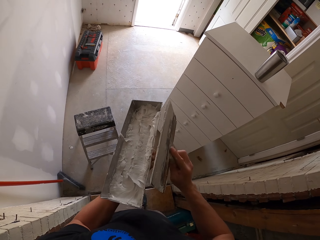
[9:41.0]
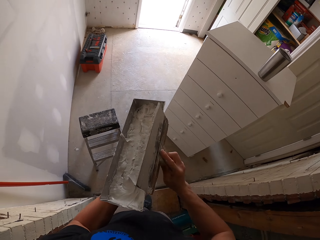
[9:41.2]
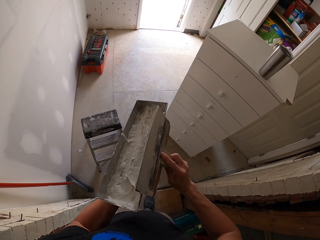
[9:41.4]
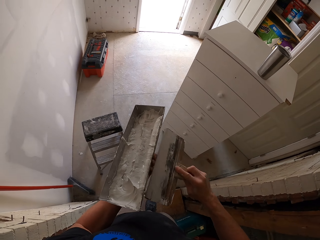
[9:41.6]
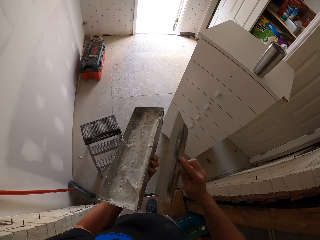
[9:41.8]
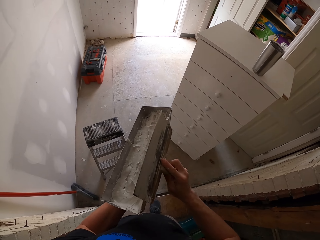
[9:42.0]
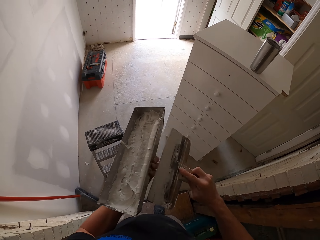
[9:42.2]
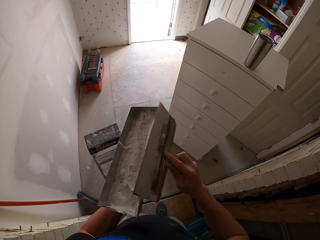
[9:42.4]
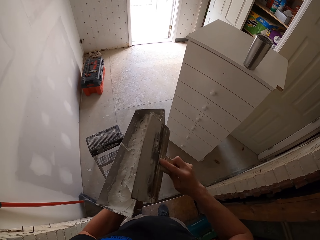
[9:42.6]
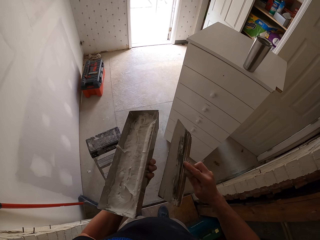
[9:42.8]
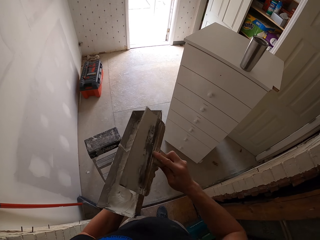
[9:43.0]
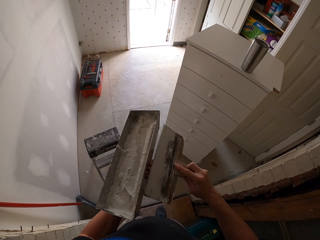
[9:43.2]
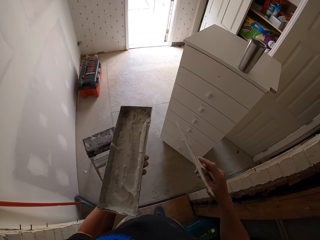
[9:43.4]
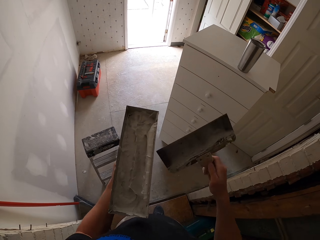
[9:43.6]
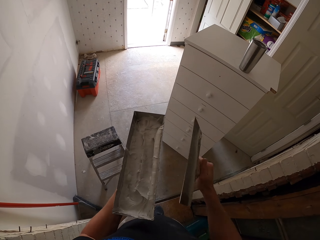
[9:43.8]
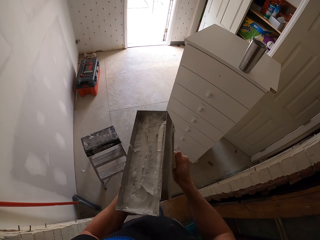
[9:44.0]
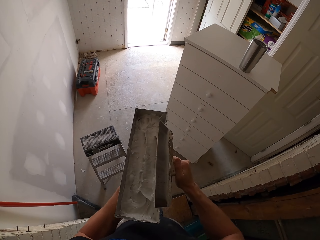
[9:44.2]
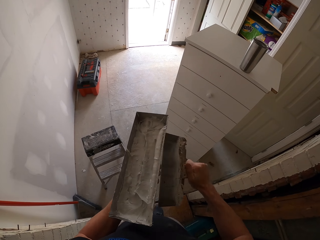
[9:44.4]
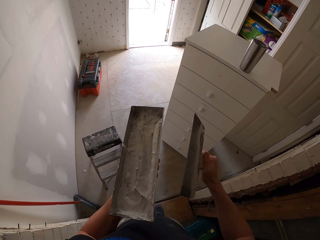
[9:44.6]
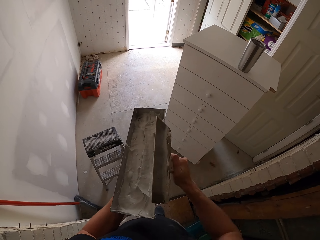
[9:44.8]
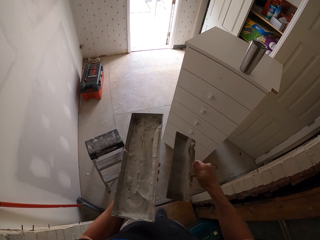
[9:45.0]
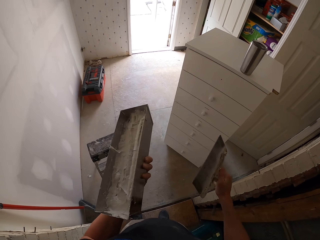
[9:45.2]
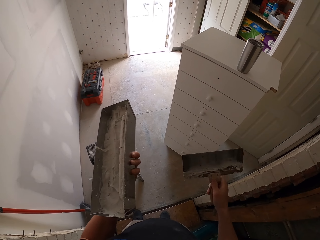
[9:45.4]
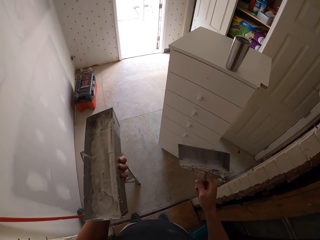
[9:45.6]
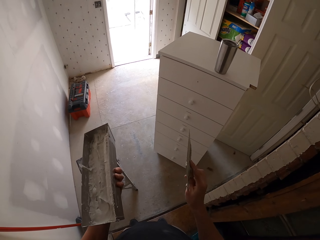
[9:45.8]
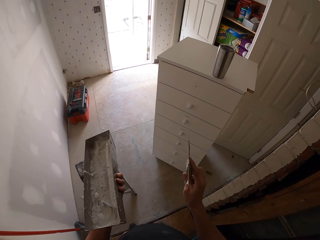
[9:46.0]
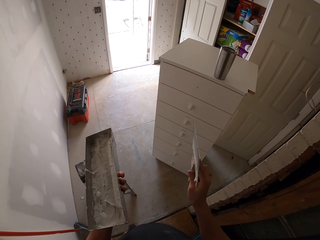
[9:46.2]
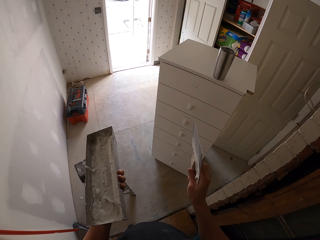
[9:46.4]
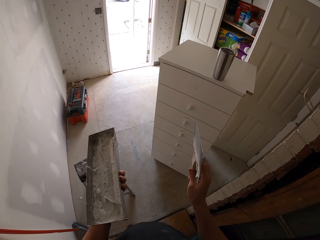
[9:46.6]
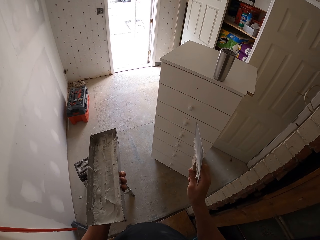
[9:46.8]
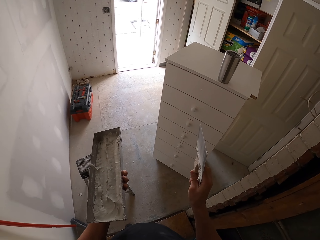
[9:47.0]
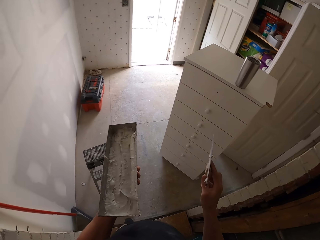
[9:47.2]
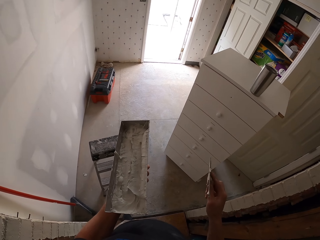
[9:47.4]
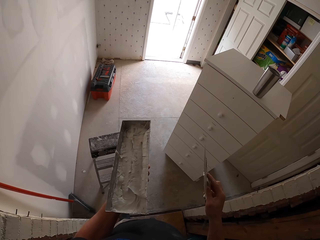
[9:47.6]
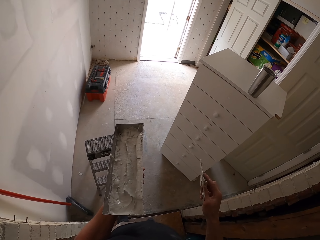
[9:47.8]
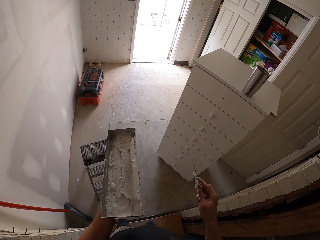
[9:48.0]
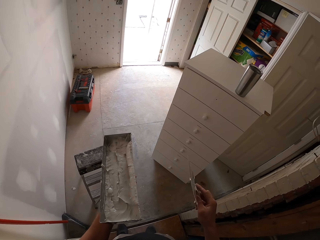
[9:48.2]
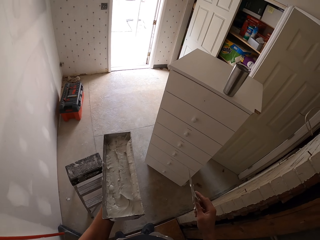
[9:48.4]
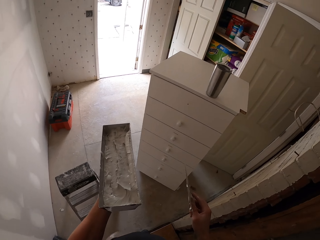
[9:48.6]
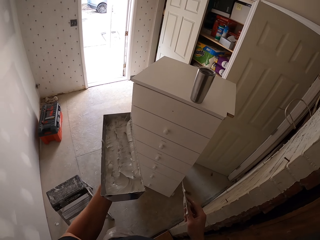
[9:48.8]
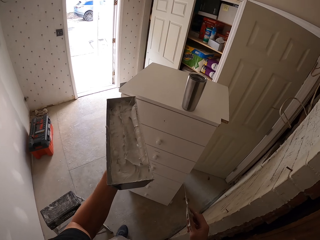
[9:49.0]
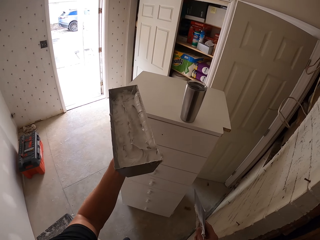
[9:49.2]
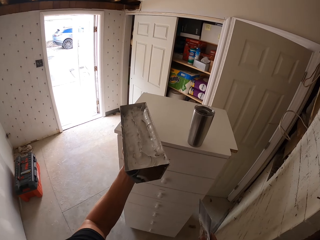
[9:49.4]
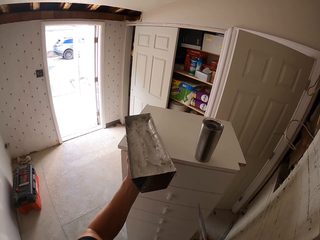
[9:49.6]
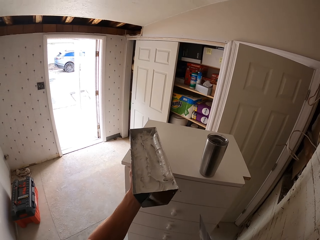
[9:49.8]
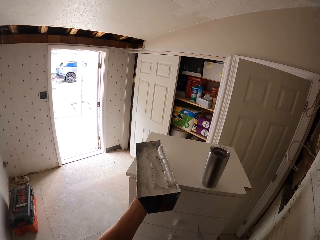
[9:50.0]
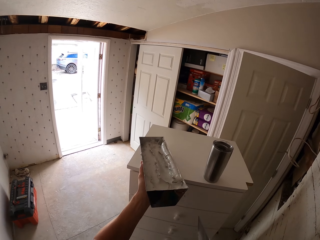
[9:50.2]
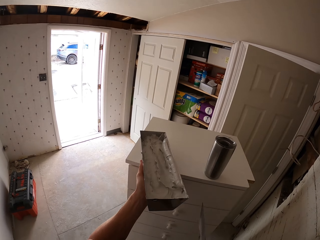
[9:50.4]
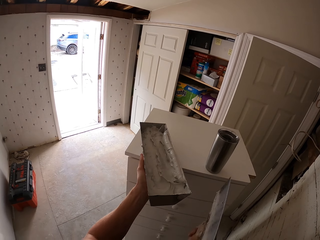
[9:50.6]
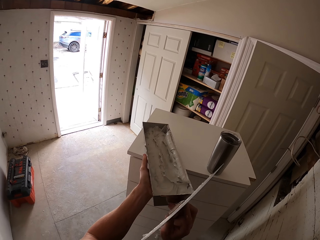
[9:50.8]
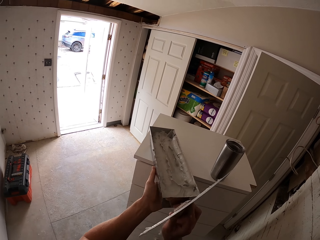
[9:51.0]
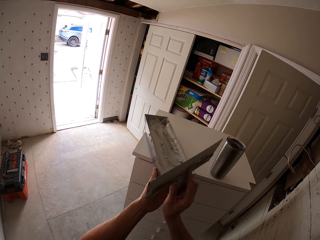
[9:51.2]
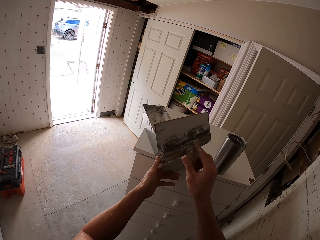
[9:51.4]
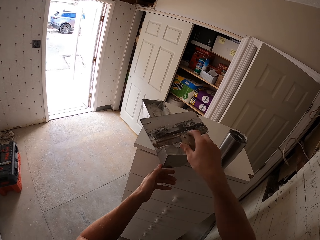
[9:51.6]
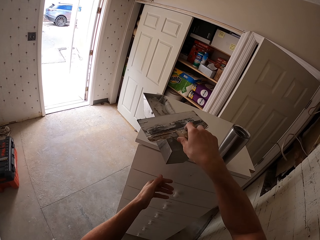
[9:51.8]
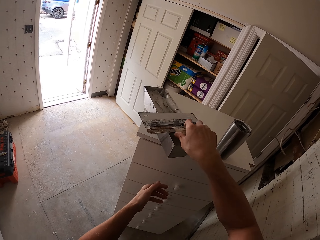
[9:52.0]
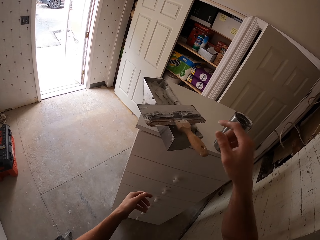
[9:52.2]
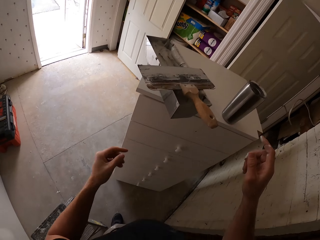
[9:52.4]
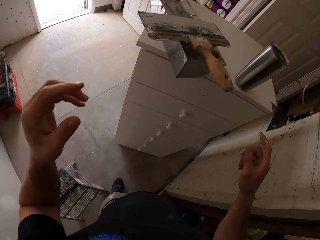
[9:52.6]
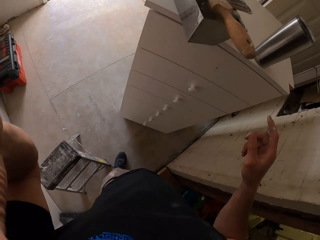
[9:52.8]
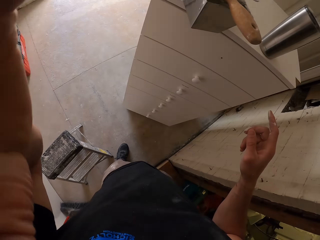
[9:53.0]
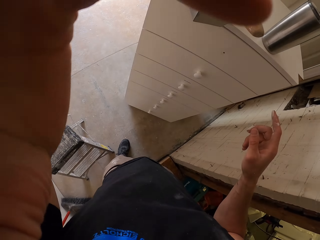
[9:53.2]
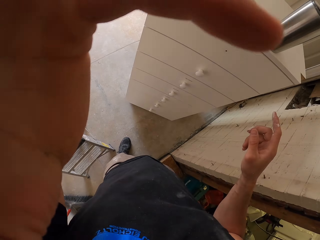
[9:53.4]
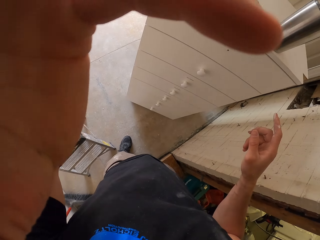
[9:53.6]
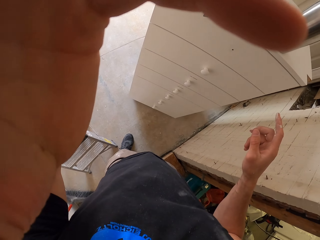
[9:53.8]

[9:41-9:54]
The camera wearer turns the putty knife. They wipe the putty knife on the container. They stare at the putty knife or masonry trowel. They swing the left hand. They place the square trowel on the sideboard. They drop the plastic container on the drawer. They push the plastic container with the right hand. They place the masonry trowel on the square trowel. They drop the putty knife on the container. They swing the left hand. They touch something. They hold the camera.
